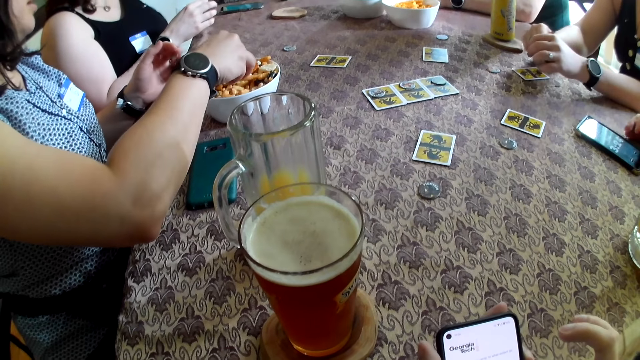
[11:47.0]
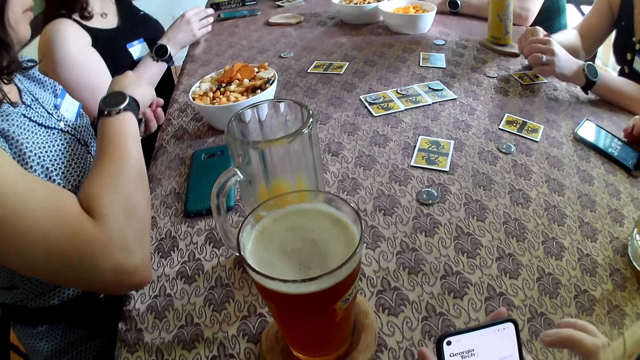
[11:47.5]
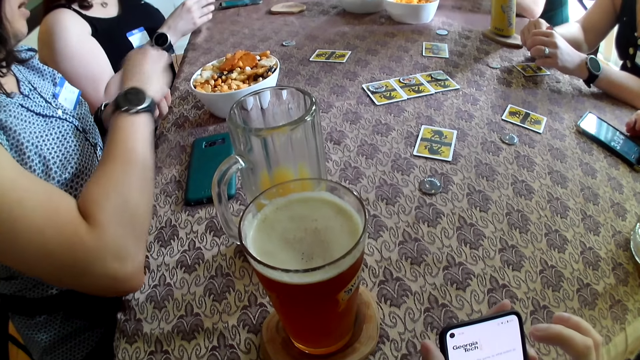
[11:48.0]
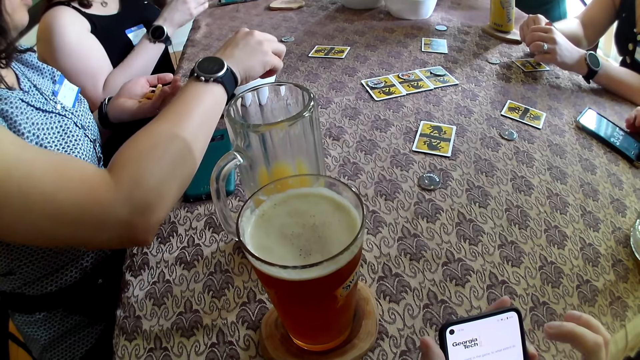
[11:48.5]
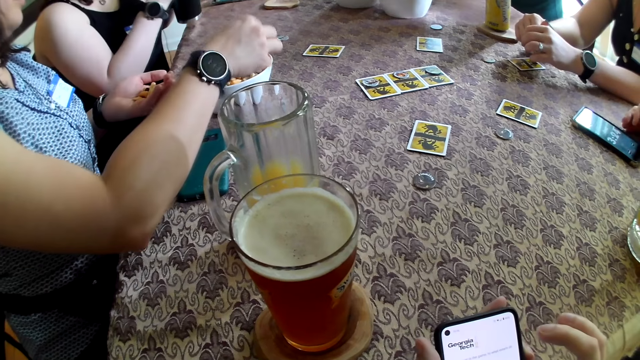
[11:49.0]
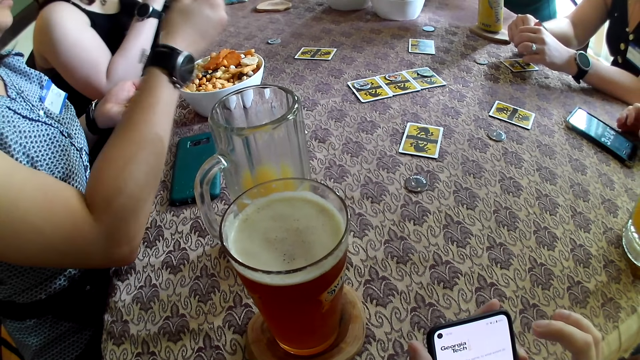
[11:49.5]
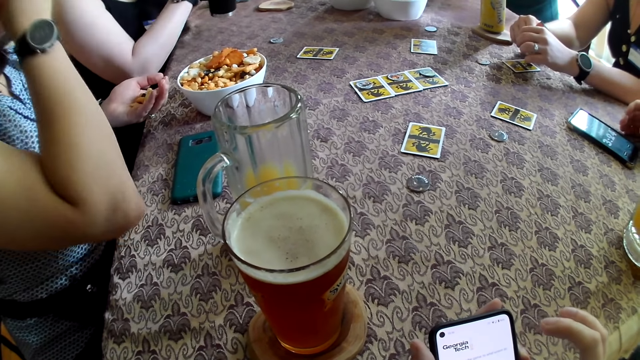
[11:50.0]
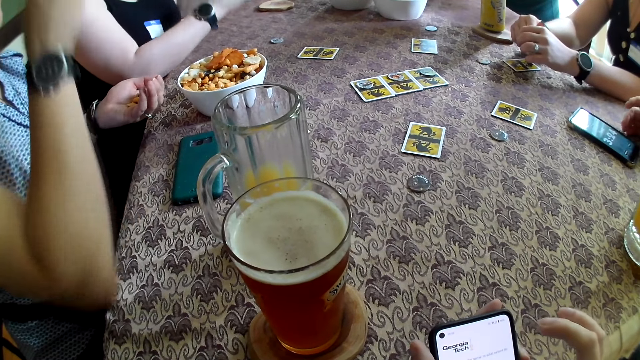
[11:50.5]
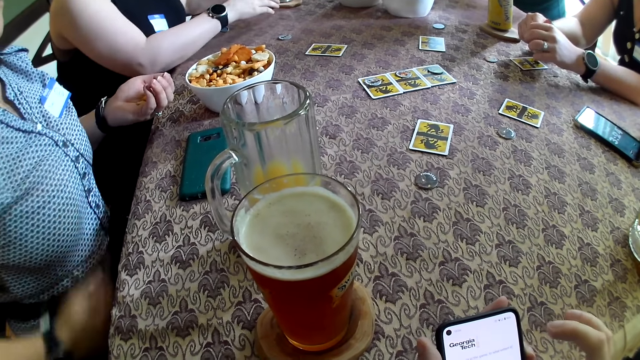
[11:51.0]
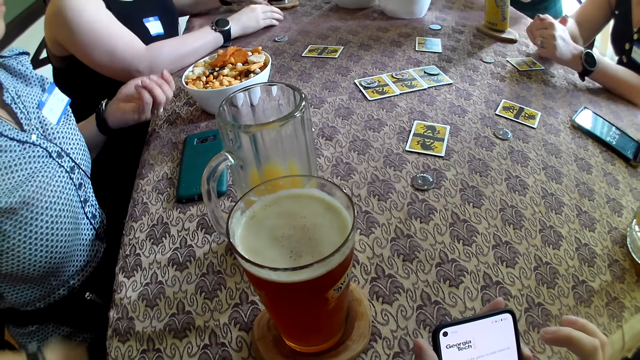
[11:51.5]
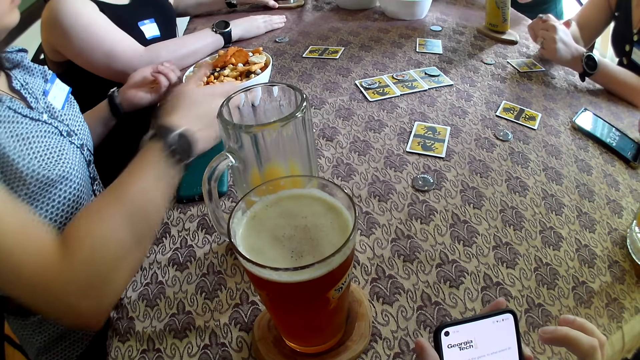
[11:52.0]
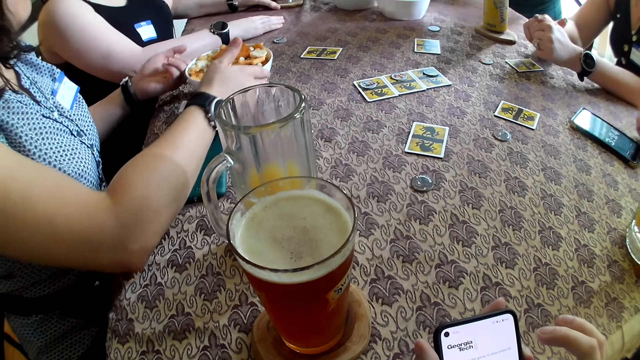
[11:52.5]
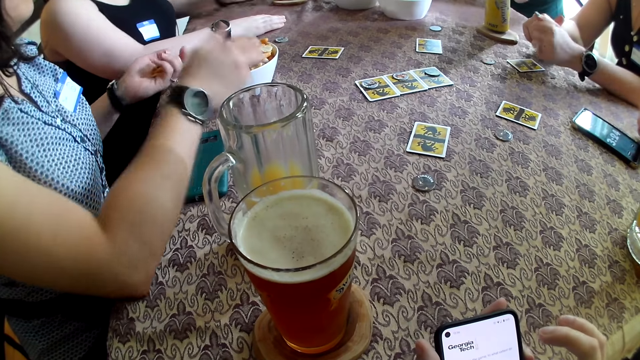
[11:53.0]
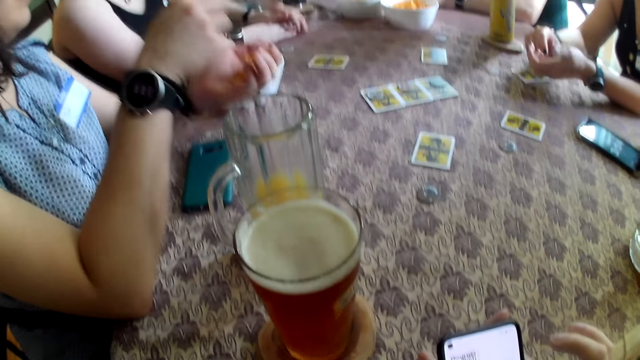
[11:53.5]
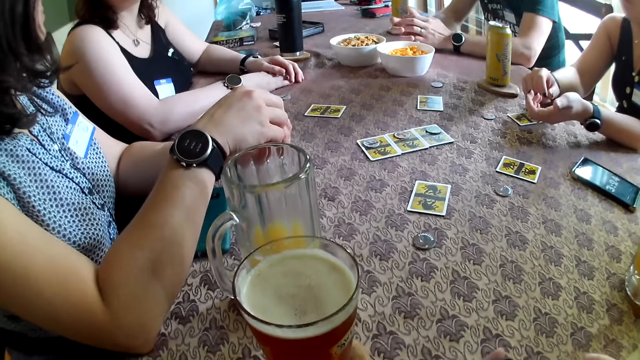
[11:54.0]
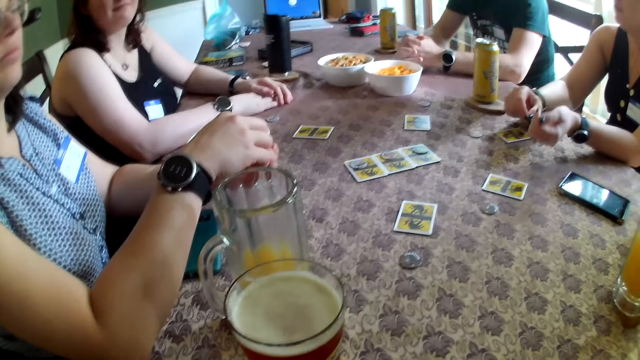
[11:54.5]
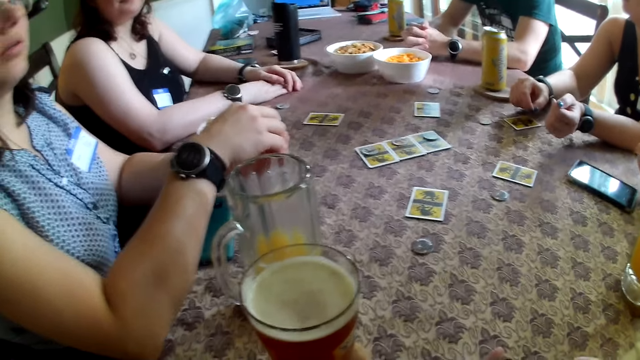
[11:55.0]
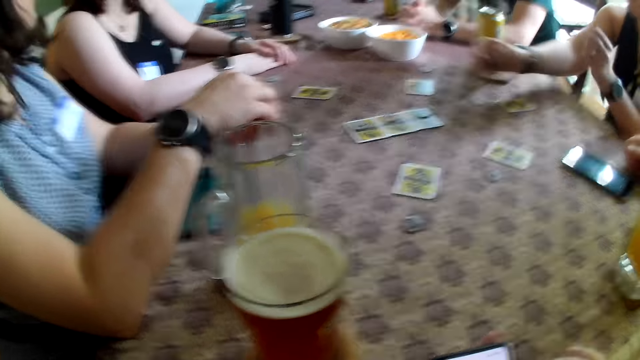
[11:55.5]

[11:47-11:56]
A woman picks snacks from the bowl with her right hand into her left hand. The woman picks something from the bowl with her right hand again. The woman puts something in the mouth with her right hand. Another woman drops the bottle on the table with her left hand. The first woman adjusts the bowl of snacks on the table with both hands.

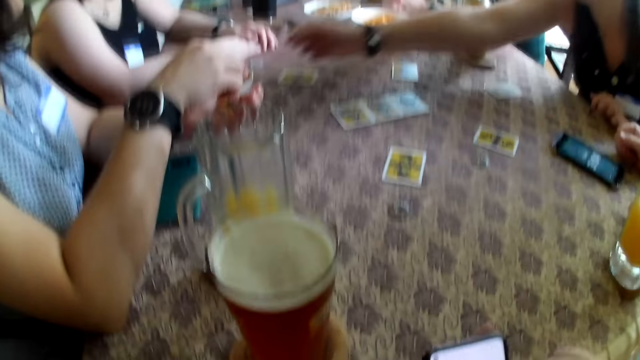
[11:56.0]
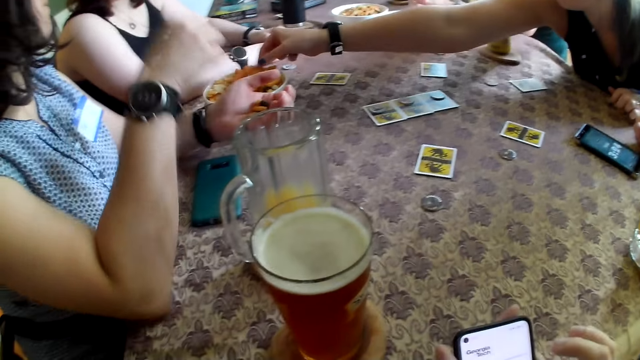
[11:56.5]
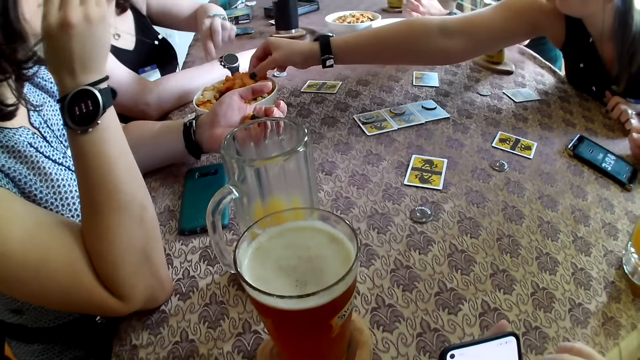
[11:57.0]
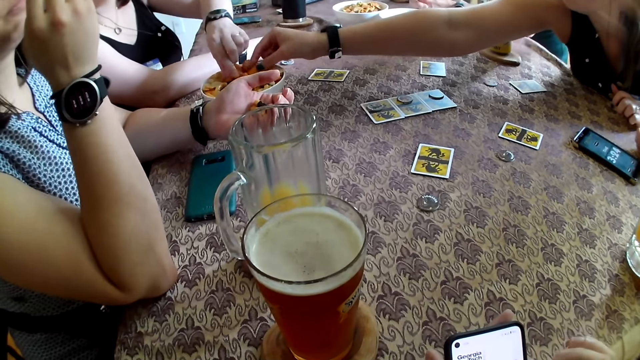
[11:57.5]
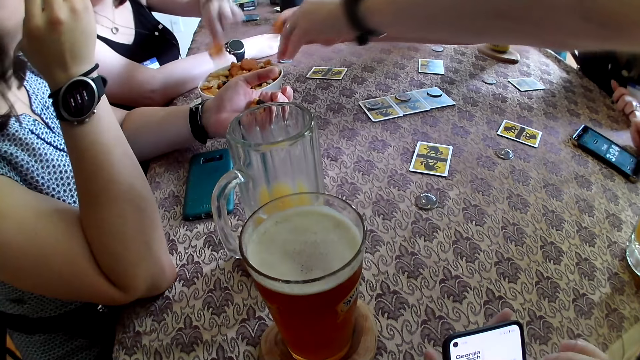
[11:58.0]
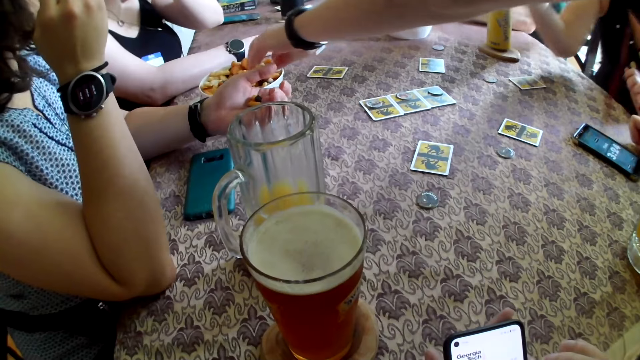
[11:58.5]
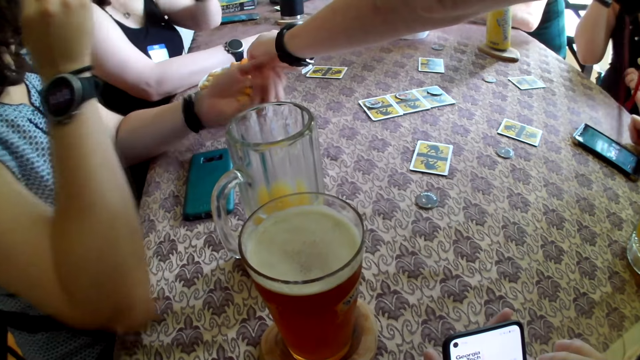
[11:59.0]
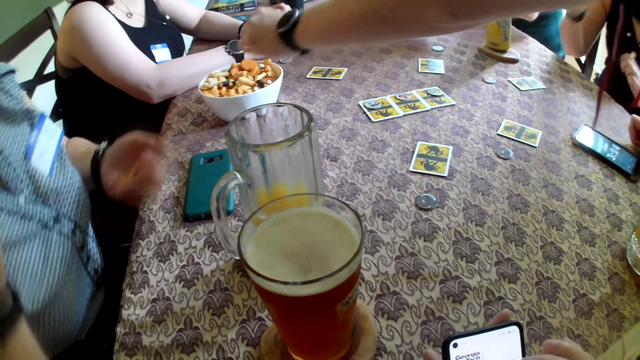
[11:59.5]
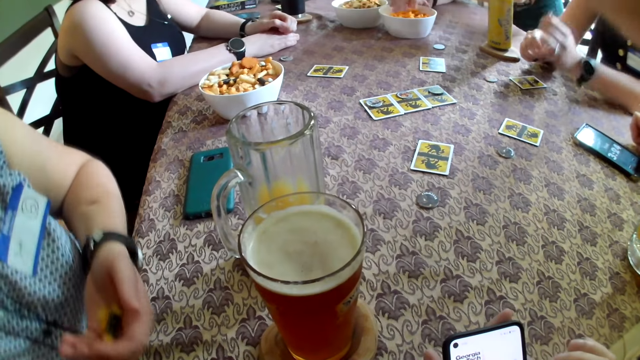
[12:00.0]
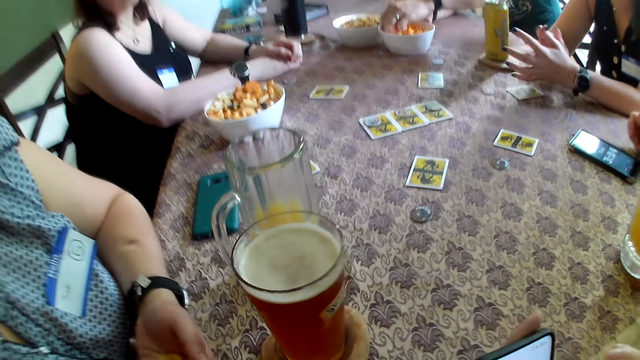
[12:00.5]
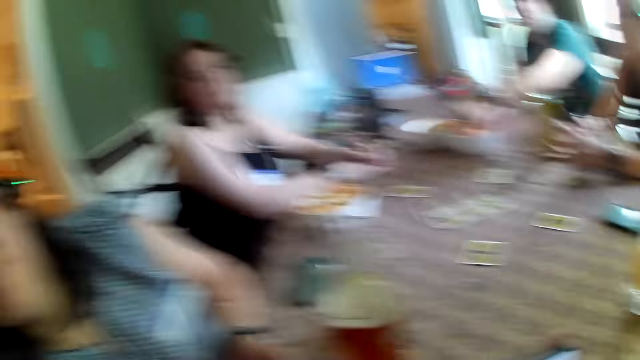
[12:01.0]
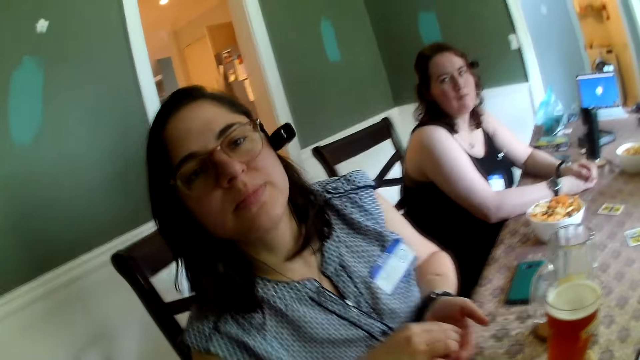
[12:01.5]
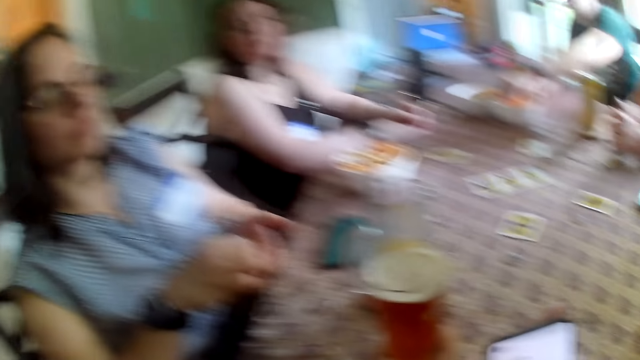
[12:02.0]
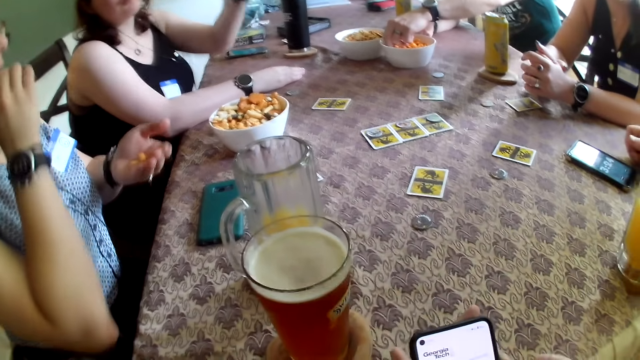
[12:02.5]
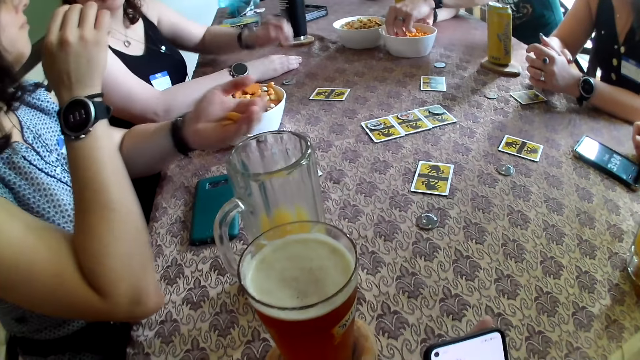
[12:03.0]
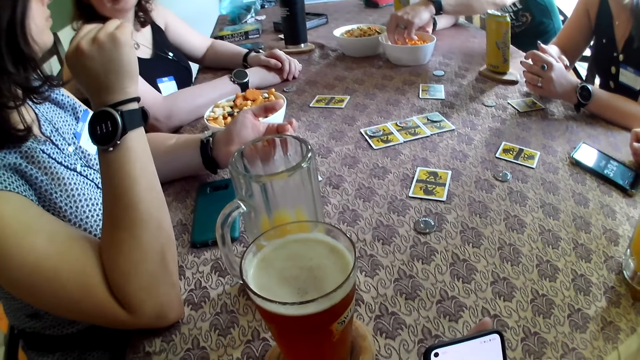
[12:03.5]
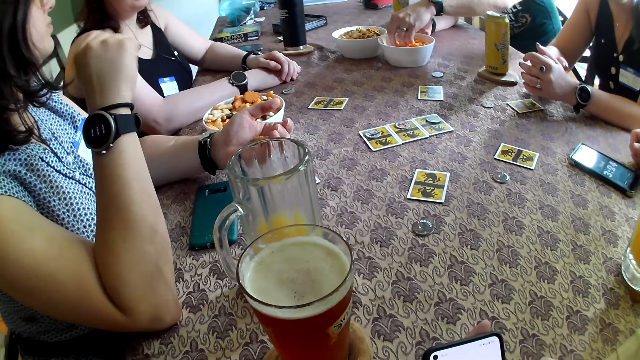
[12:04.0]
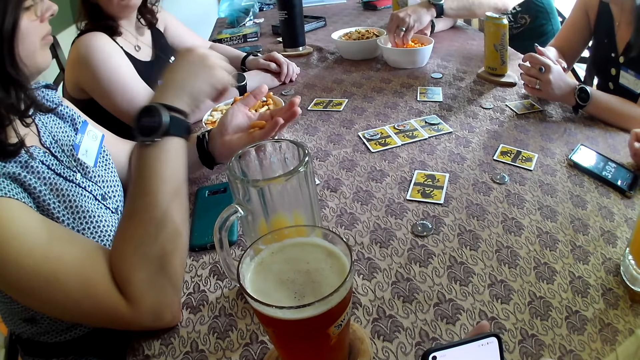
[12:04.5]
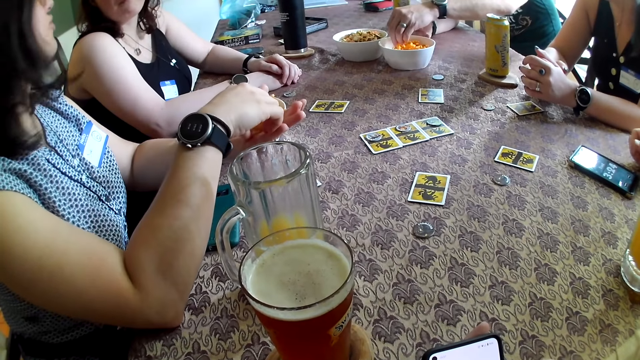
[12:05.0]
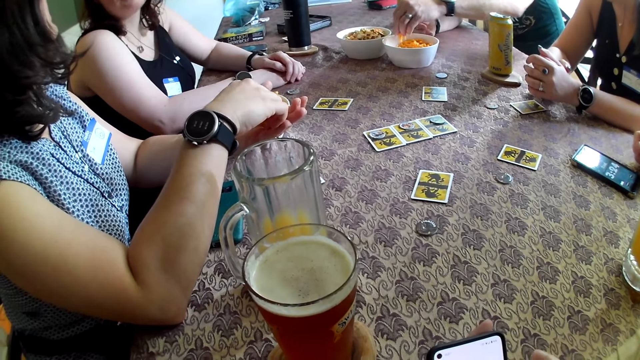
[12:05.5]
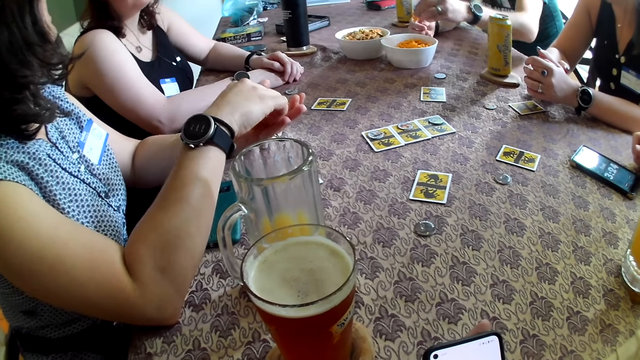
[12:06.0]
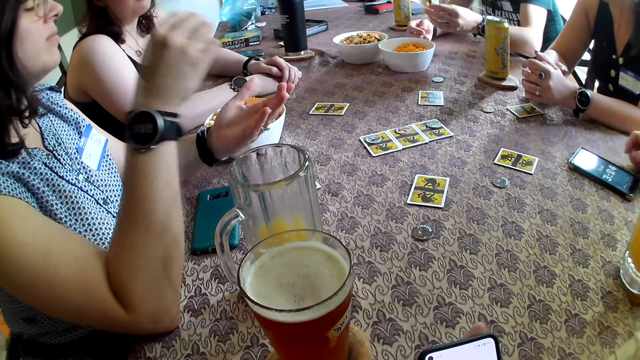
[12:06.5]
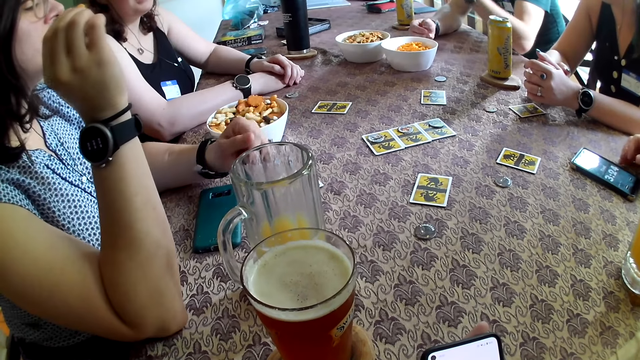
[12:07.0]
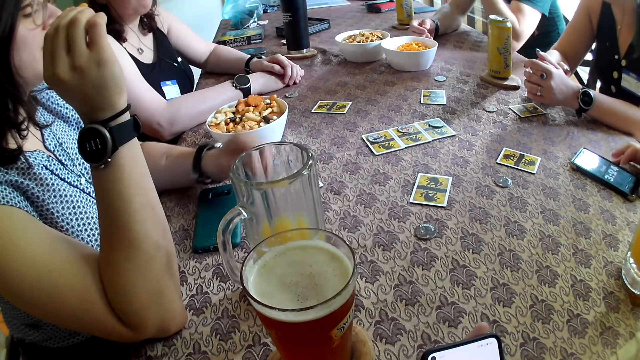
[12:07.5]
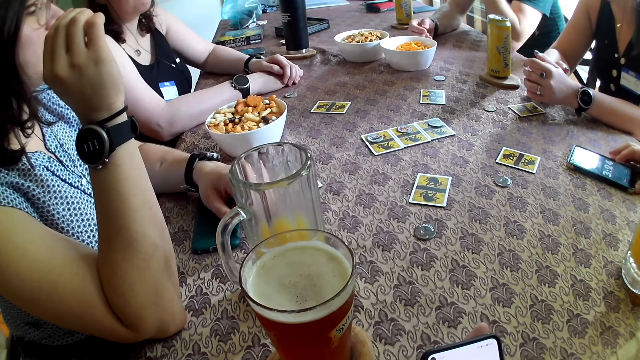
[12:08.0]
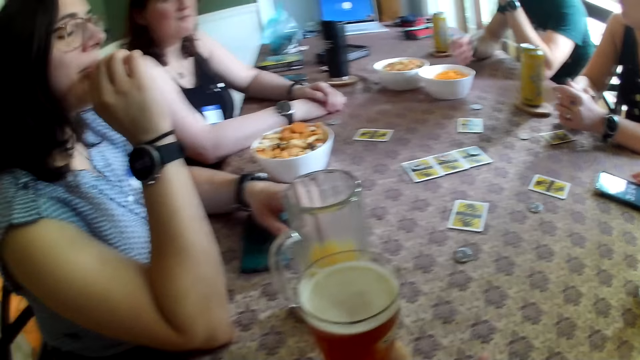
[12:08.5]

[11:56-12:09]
A woman picks snacks from the bowl with her right hand. Another woman picks snacks from the bowl with her left hand. The camera wearer picks something from the bowl with her right hand. A man picks snacks from the bowl with his left hand. Another man picks snacks from the bowl on the table with his left hand. The camera wearer looks at a person. She looks at the phone. A third woman picks the snacks in her left hand with her right hand.
